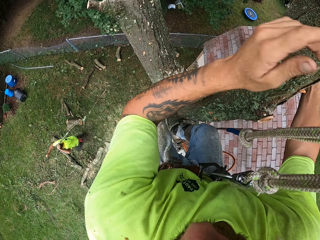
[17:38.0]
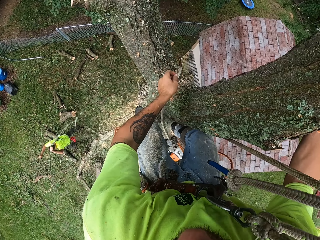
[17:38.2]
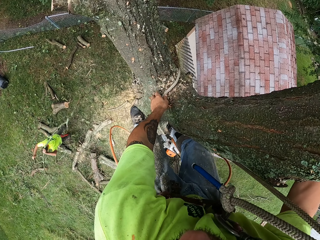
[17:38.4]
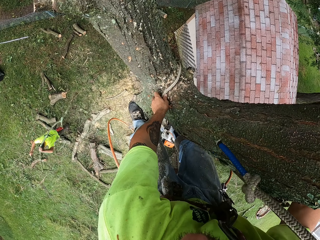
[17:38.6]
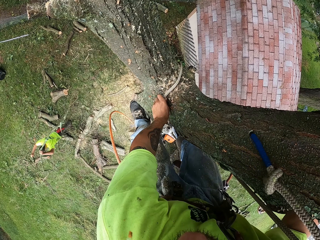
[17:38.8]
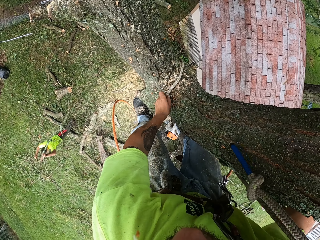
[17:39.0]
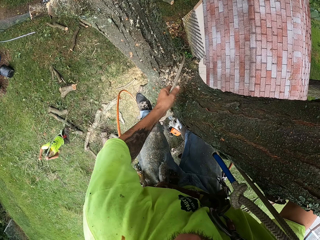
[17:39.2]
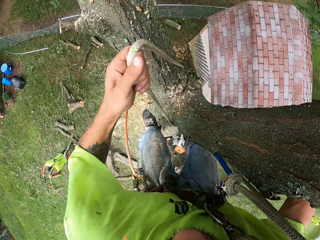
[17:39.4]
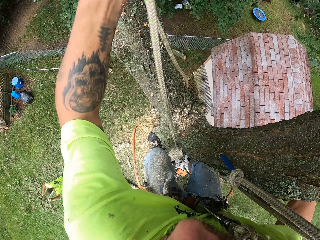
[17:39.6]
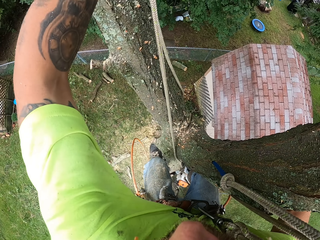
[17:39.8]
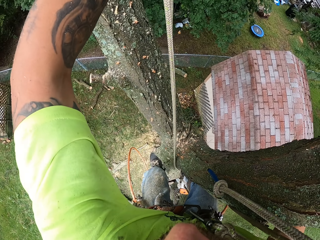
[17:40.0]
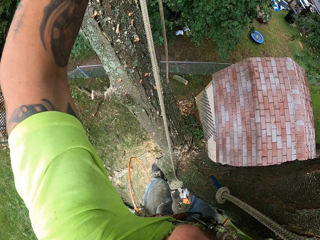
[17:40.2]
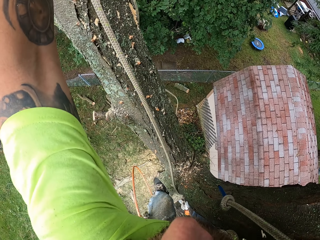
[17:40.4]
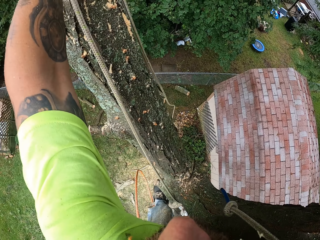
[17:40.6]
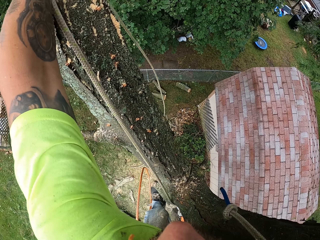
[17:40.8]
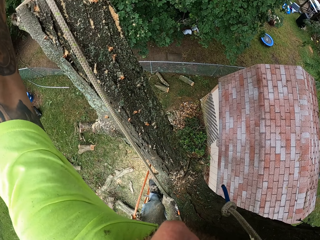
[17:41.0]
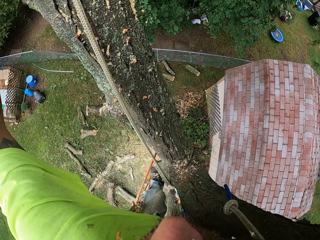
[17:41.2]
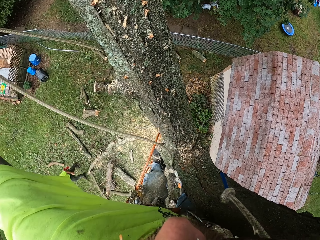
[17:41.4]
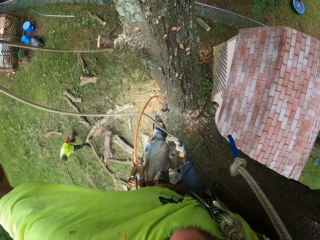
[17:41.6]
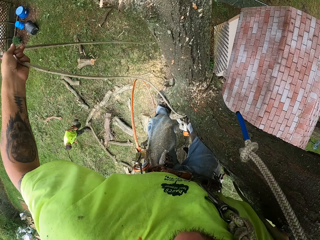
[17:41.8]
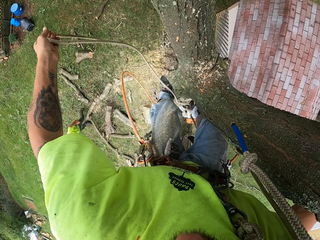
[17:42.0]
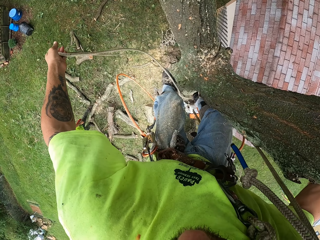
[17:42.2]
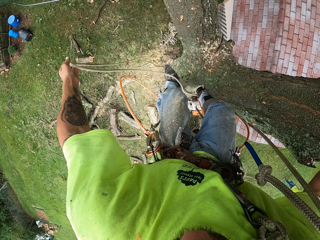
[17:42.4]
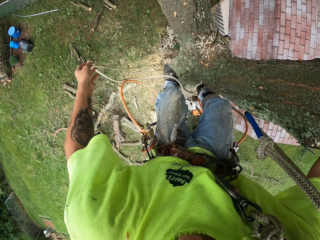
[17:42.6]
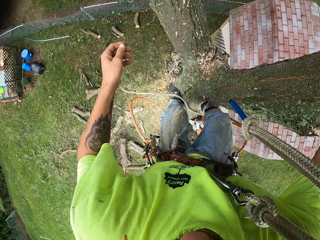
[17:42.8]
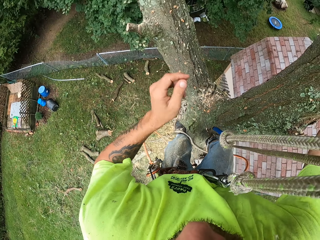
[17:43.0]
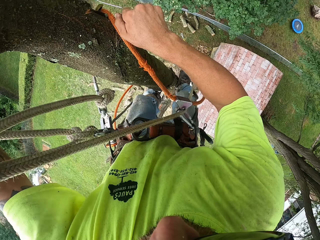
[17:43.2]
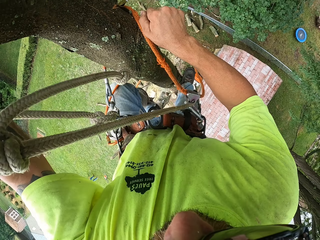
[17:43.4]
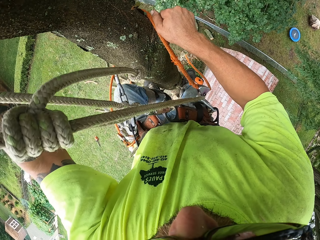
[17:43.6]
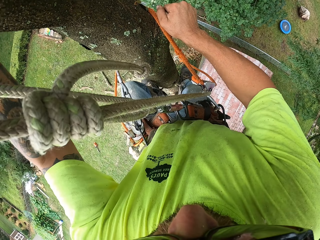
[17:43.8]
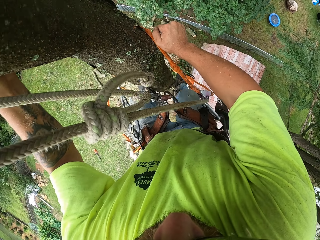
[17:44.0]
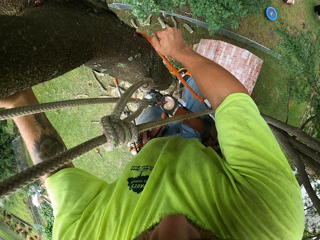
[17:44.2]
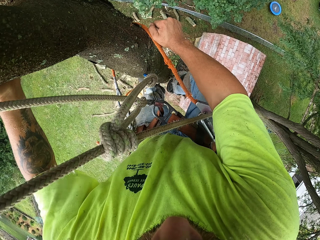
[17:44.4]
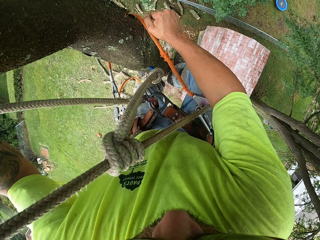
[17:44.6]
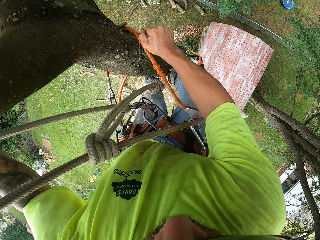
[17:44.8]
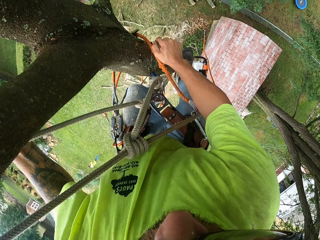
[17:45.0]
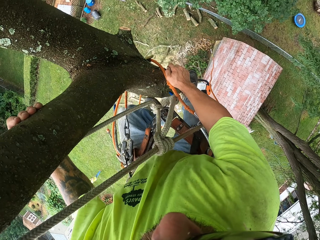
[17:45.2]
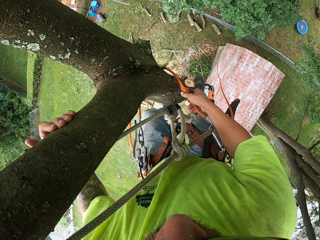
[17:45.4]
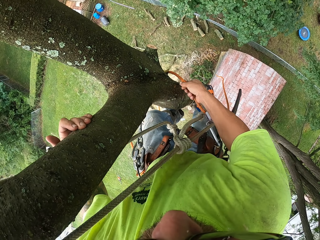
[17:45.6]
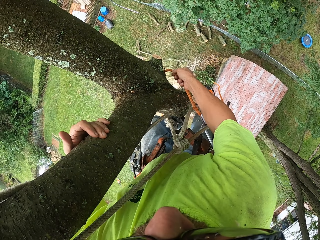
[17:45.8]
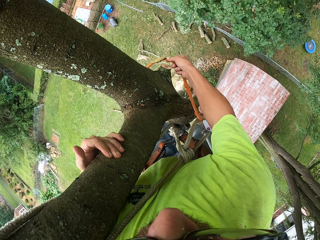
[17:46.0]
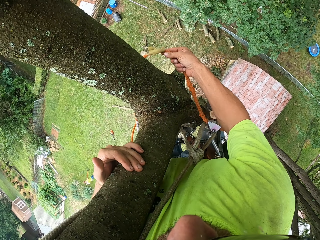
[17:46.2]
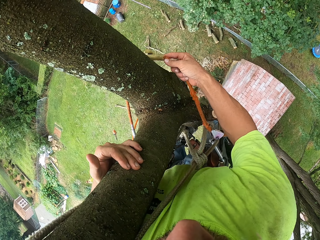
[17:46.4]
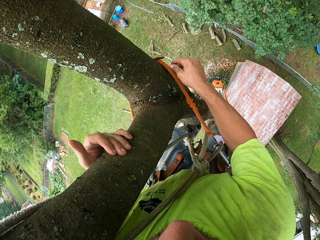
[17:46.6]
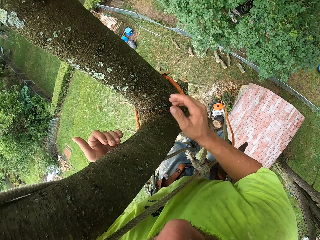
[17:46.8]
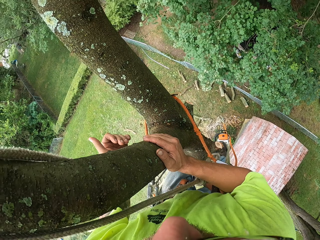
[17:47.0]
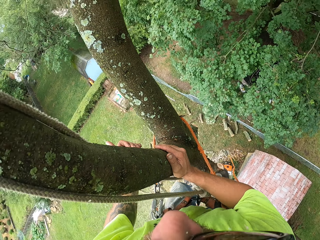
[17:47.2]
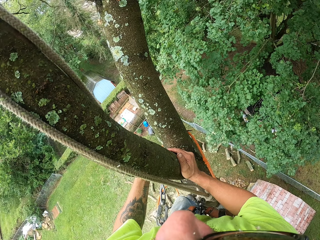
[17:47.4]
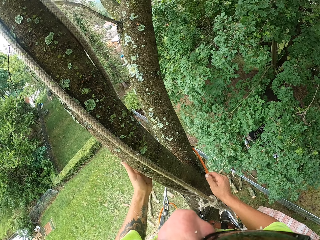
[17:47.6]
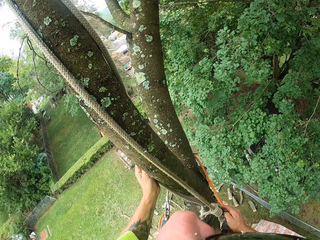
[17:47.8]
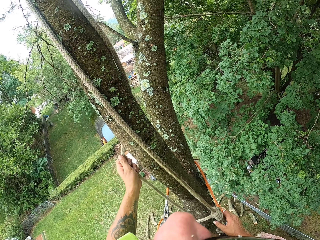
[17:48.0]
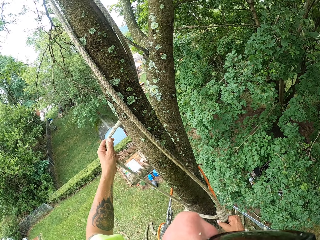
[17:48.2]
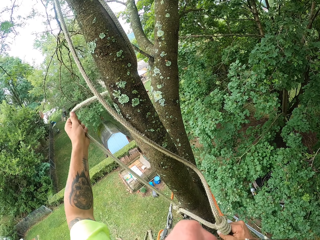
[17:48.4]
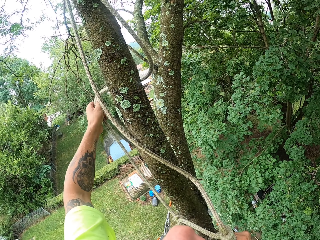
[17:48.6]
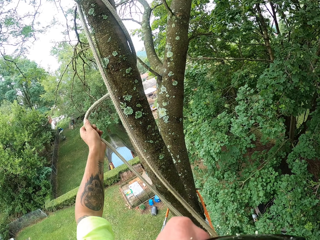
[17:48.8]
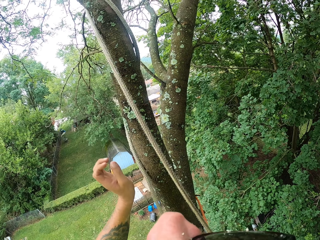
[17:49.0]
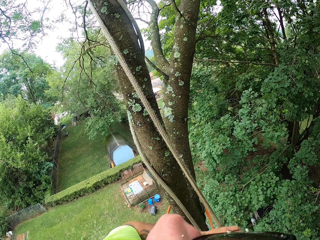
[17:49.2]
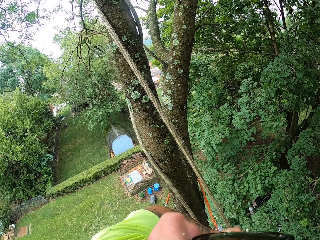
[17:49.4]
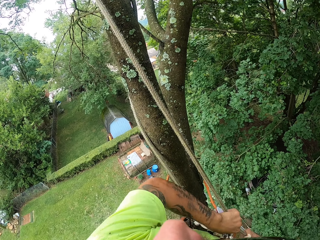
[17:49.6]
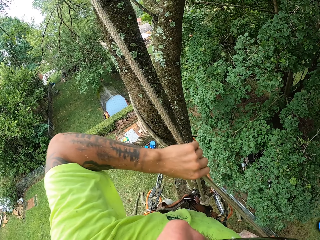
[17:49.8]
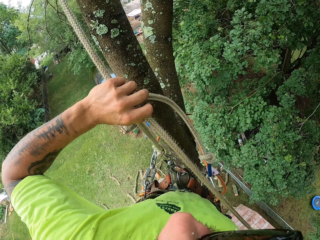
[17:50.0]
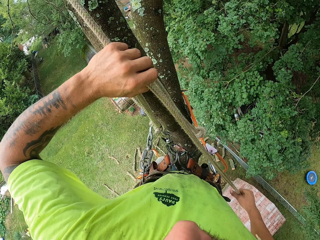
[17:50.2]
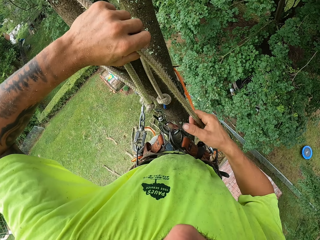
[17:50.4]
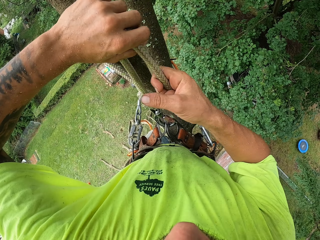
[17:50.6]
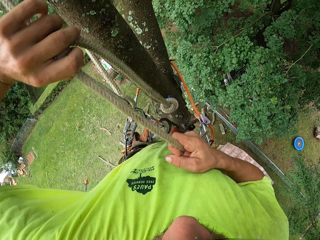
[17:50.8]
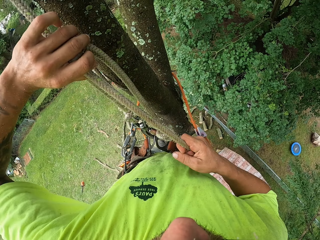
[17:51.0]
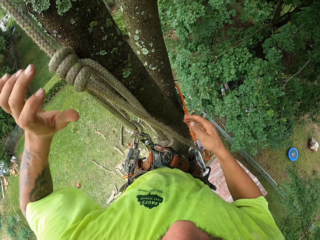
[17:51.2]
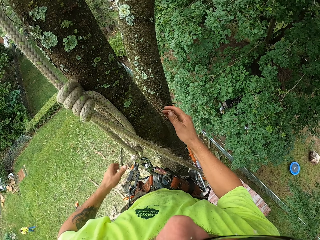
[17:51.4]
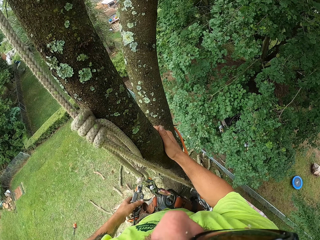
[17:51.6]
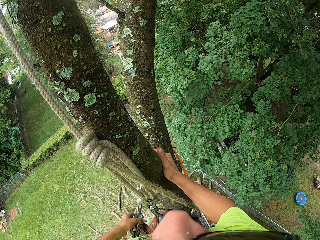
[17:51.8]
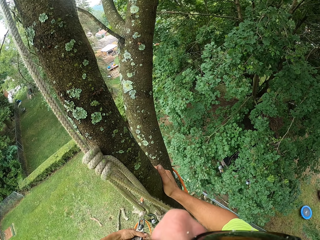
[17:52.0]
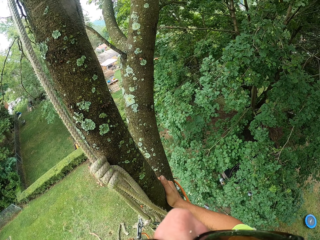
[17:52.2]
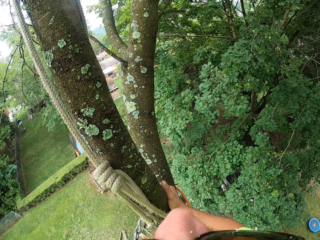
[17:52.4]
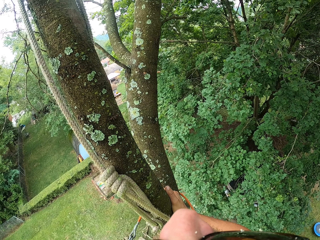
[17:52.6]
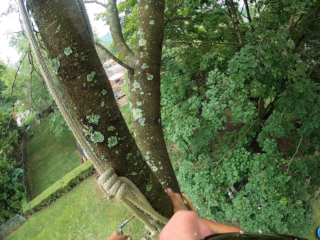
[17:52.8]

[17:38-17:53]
The camera wearer picks up the tree climbing harness rope with his left hand. He drops the tree climbing harness rope on the floor with his left hand. The man gathers dirt on the ground with a rake in his hands. The camera wearer moves up the tree with the tree climbing harness on his body. He adjusts the tree climbing harness rope with his right hand. He adjusts the tree climbing harness rope with his hands.

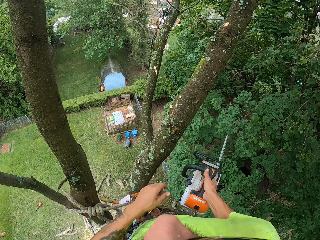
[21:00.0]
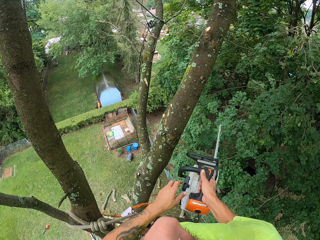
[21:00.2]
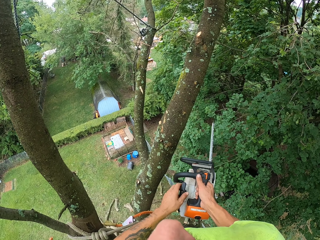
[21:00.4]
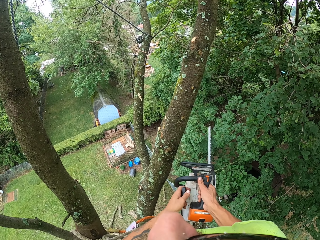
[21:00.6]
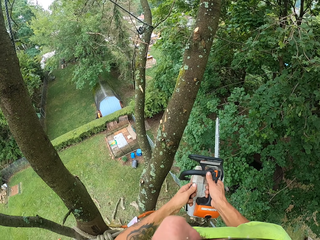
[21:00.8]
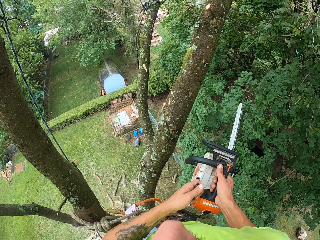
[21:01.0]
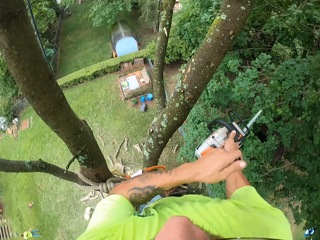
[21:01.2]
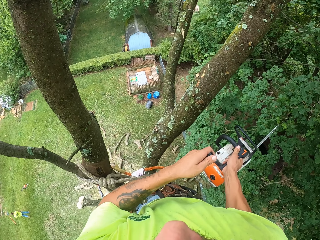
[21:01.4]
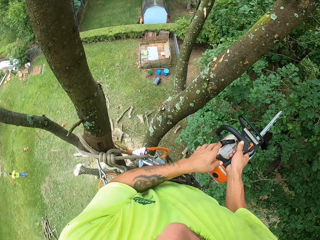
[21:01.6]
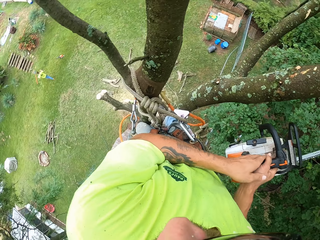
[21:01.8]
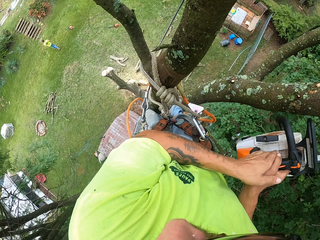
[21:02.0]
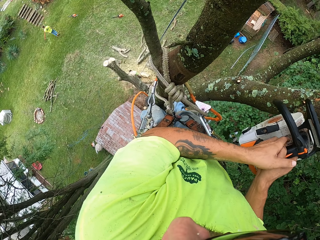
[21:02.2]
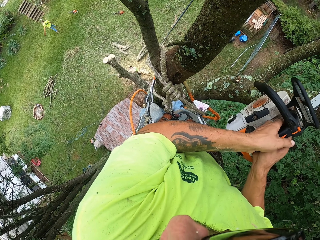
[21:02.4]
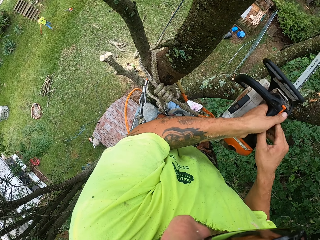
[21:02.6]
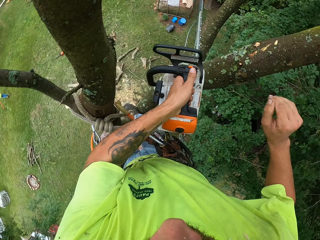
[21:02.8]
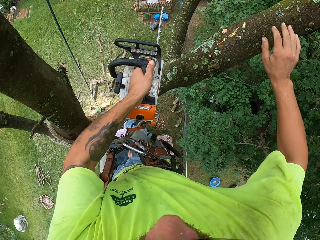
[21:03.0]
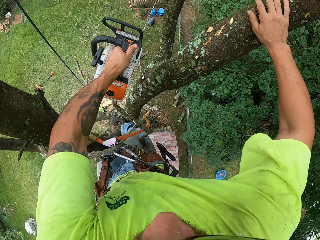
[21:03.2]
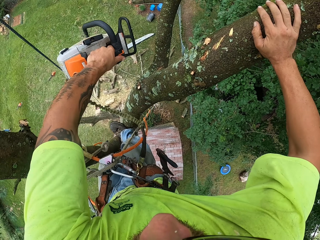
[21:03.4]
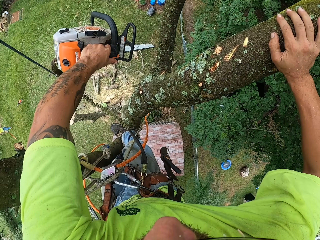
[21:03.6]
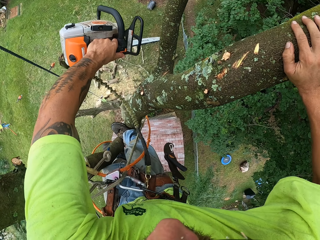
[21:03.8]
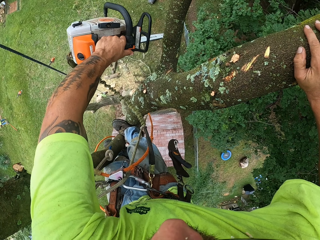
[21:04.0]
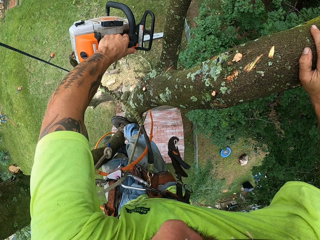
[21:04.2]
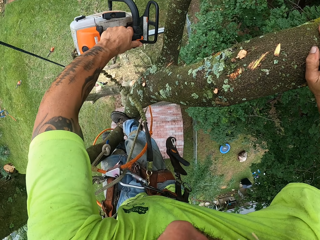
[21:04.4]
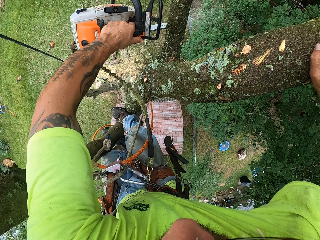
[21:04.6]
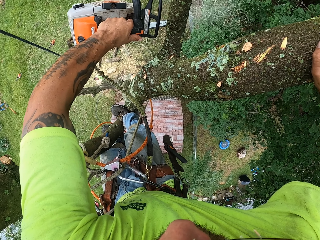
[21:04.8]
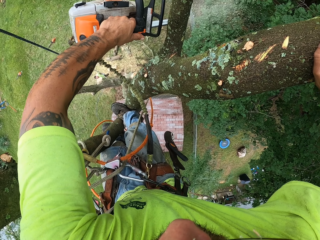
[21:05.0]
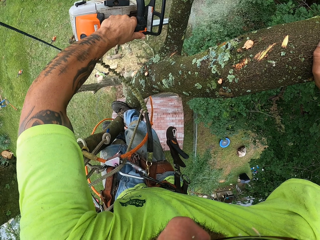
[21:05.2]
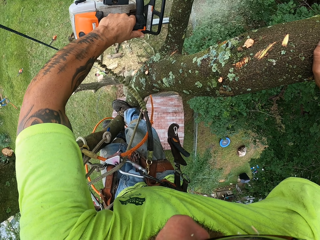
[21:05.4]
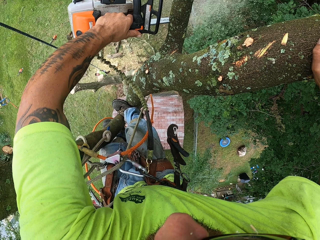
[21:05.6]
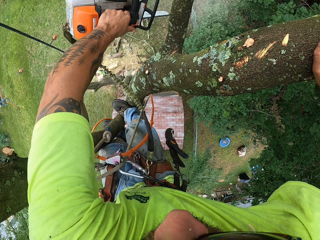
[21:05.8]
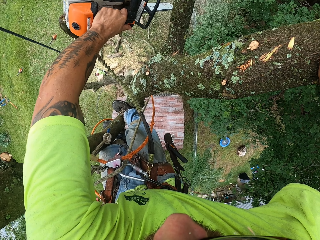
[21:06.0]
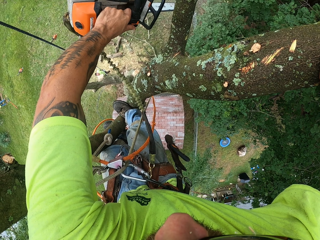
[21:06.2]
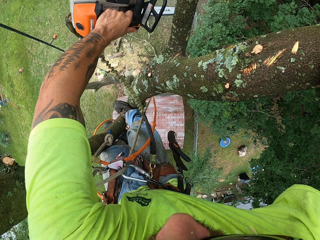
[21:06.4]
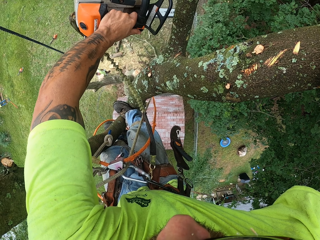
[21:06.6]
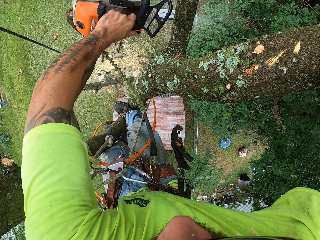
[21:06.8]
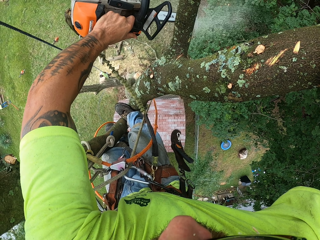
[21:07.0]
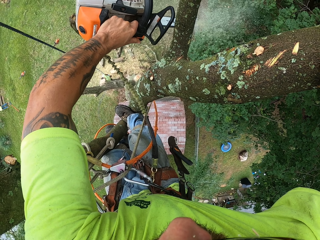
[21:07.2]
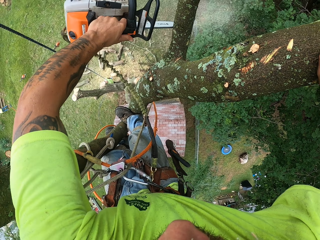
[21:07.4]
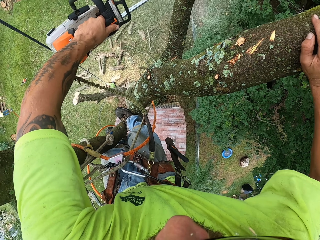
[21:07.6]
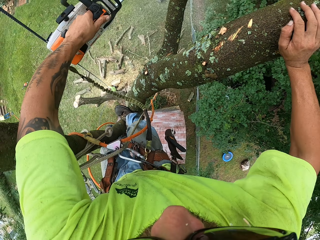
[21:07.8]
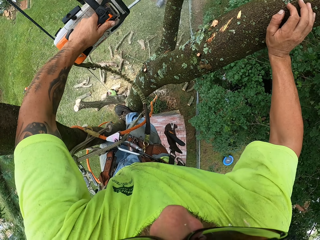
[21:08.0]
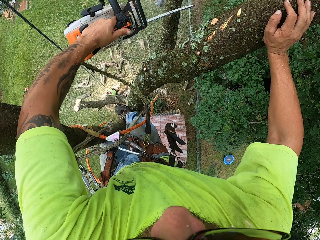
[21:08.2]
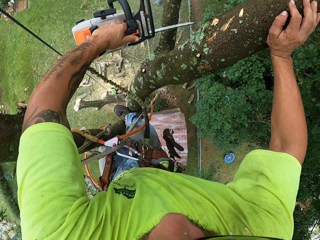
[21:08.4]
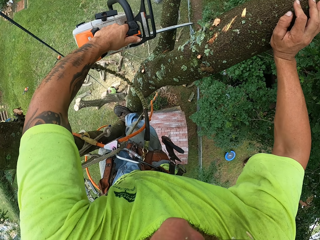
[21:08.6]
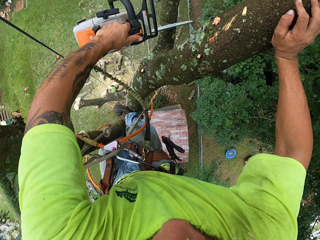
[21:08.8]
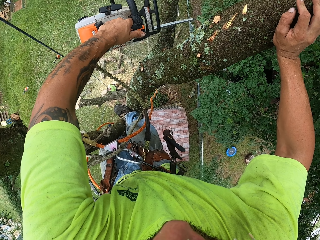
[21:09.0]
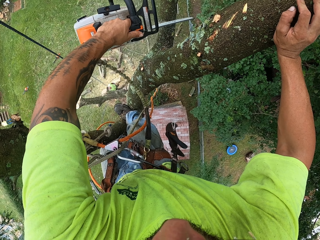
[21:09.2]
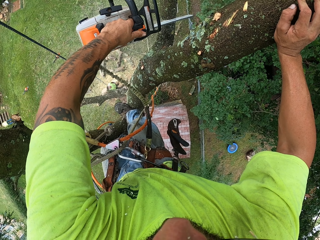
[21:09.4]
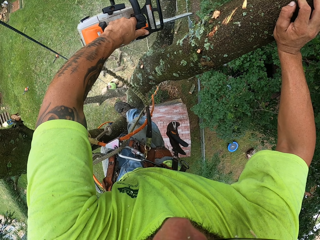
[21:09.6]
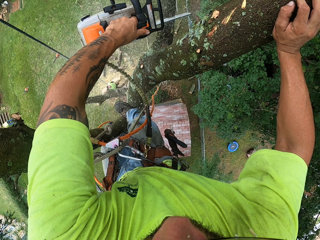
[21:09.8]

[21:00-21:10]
The camera wearer starts a chainsaw. He pulls the chainsaw starter on the chainsaw in his right hand with his left hand. He cuts a tree or branch with the chainsaw in his left hand. He cuts another side of the branch.
